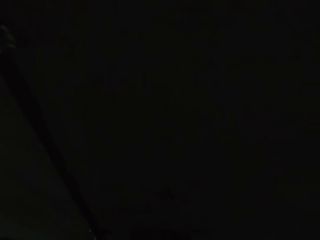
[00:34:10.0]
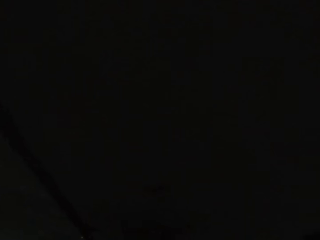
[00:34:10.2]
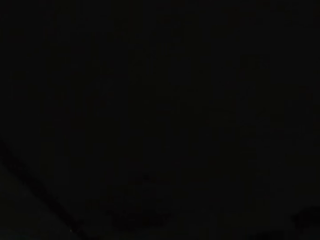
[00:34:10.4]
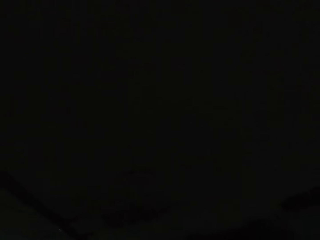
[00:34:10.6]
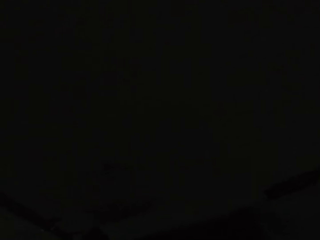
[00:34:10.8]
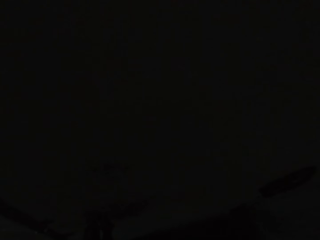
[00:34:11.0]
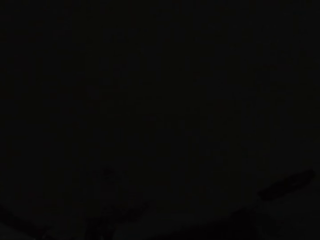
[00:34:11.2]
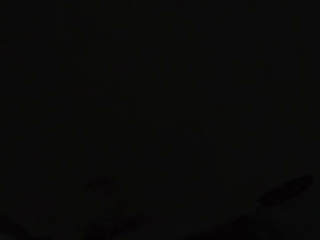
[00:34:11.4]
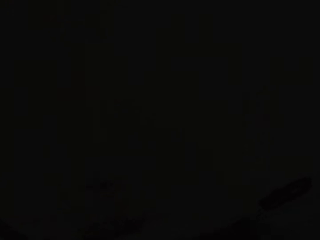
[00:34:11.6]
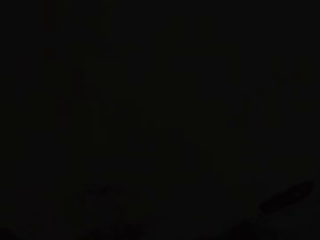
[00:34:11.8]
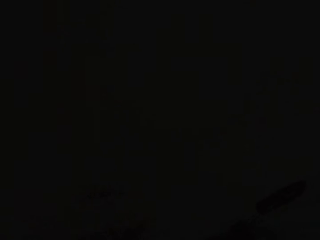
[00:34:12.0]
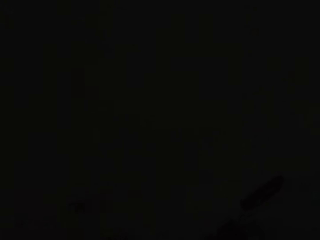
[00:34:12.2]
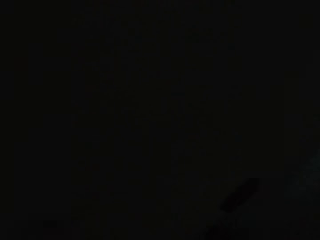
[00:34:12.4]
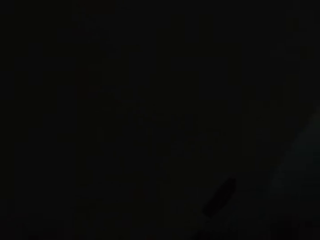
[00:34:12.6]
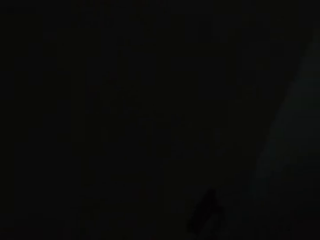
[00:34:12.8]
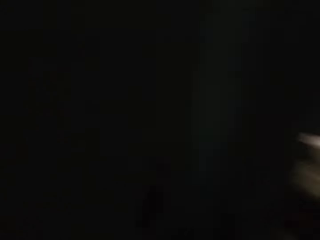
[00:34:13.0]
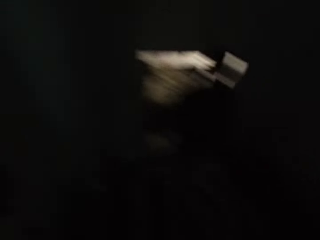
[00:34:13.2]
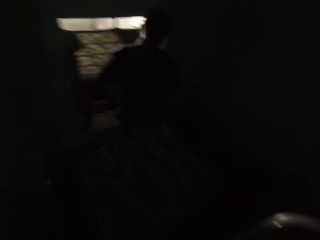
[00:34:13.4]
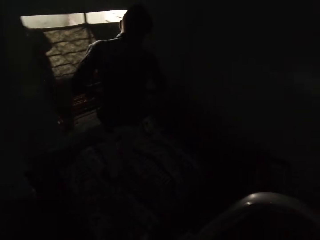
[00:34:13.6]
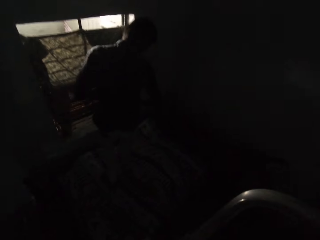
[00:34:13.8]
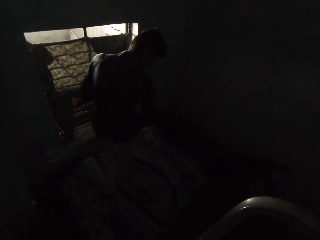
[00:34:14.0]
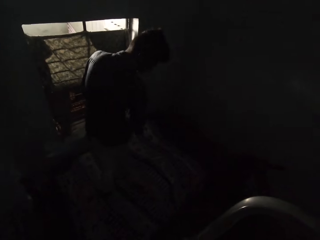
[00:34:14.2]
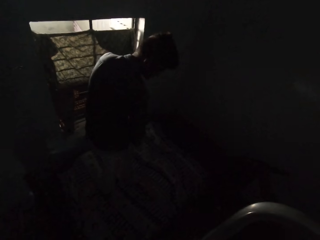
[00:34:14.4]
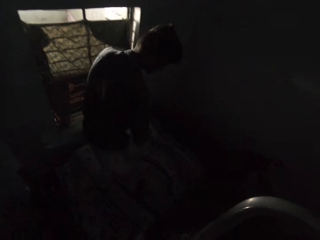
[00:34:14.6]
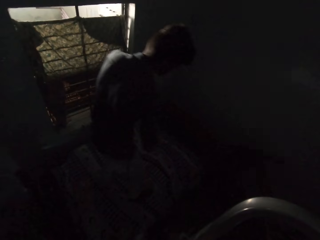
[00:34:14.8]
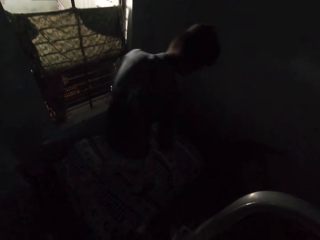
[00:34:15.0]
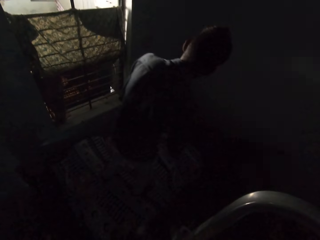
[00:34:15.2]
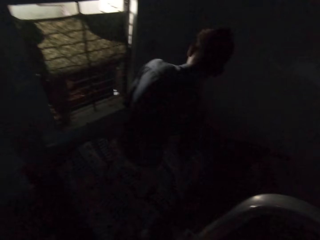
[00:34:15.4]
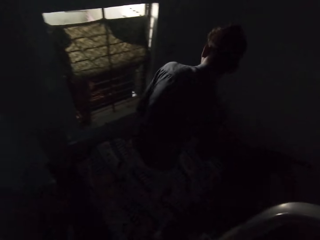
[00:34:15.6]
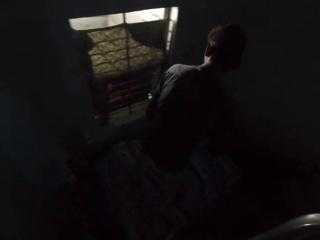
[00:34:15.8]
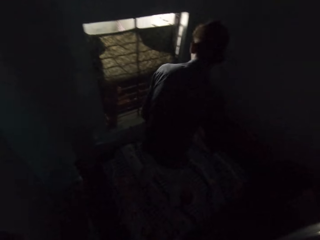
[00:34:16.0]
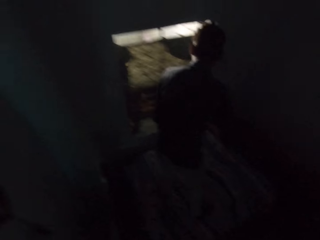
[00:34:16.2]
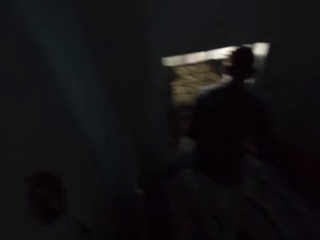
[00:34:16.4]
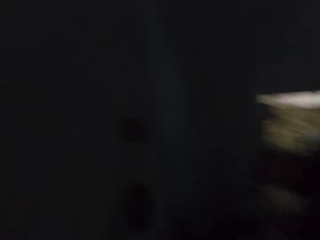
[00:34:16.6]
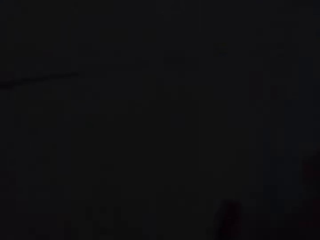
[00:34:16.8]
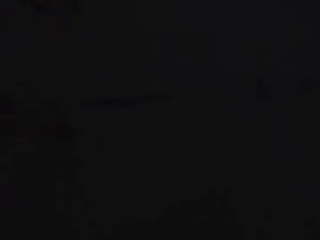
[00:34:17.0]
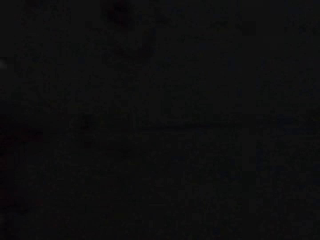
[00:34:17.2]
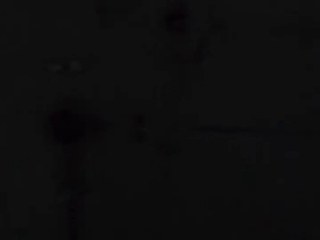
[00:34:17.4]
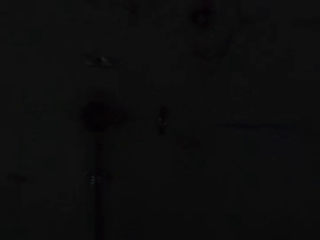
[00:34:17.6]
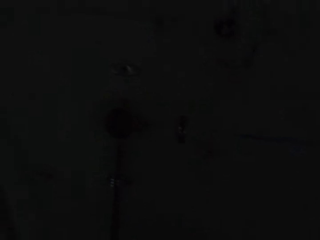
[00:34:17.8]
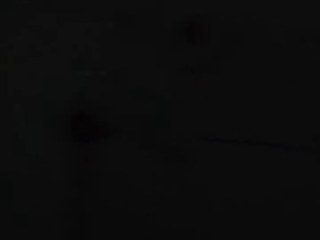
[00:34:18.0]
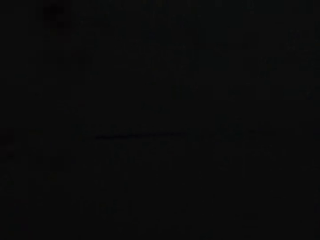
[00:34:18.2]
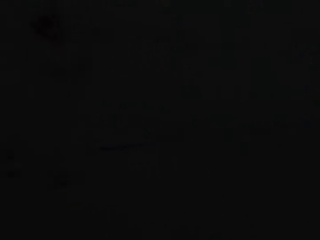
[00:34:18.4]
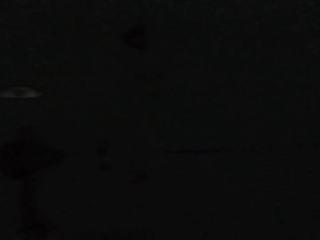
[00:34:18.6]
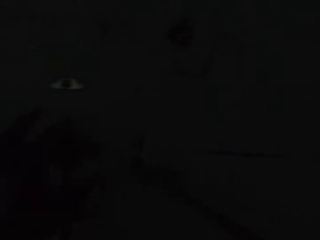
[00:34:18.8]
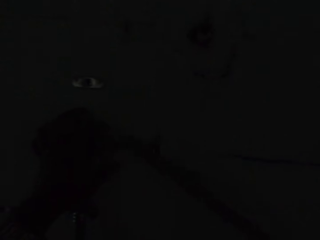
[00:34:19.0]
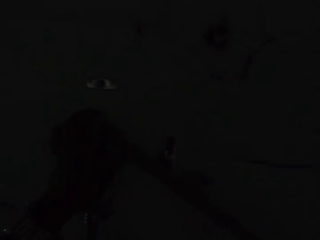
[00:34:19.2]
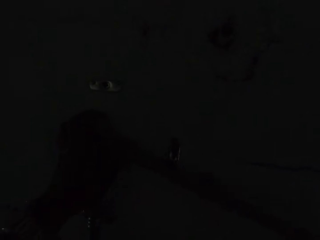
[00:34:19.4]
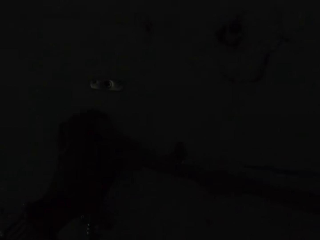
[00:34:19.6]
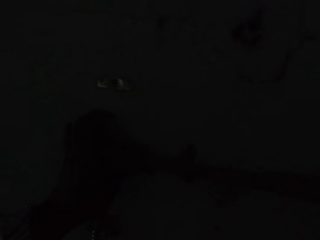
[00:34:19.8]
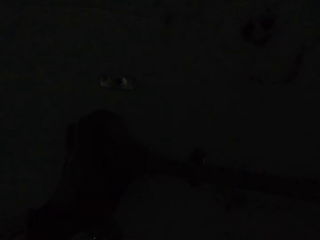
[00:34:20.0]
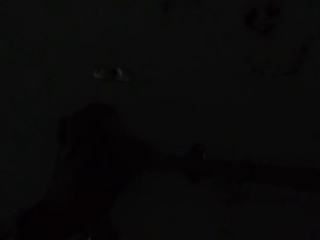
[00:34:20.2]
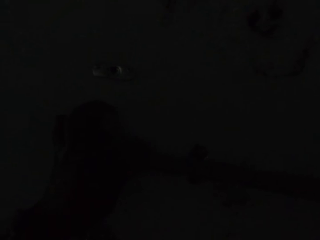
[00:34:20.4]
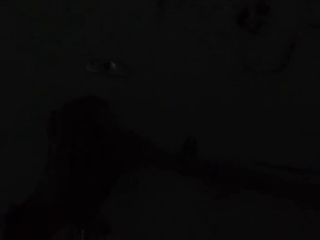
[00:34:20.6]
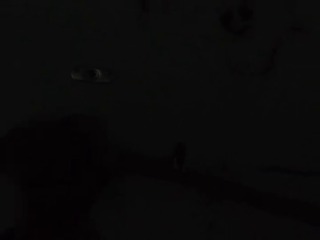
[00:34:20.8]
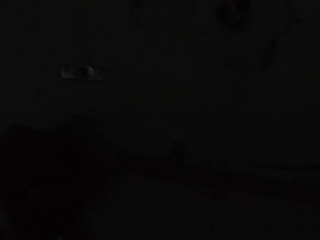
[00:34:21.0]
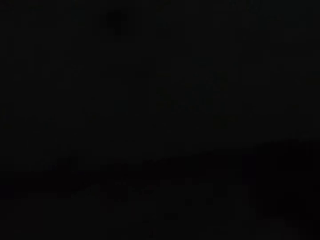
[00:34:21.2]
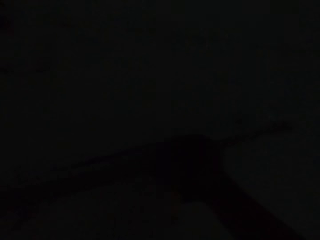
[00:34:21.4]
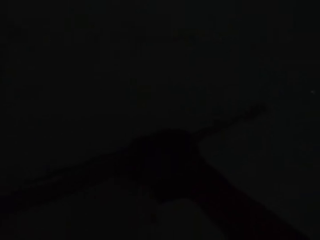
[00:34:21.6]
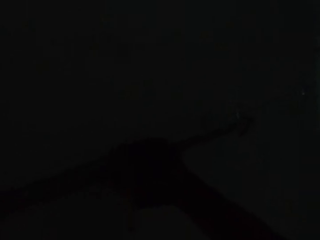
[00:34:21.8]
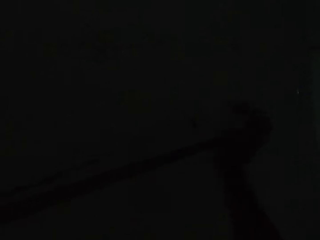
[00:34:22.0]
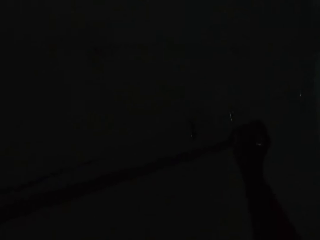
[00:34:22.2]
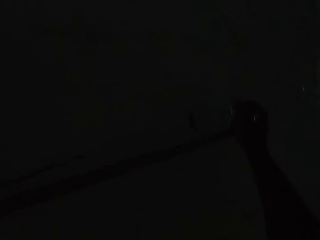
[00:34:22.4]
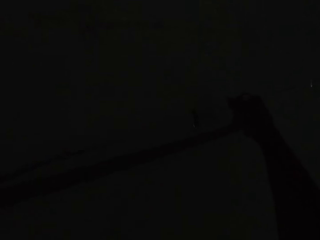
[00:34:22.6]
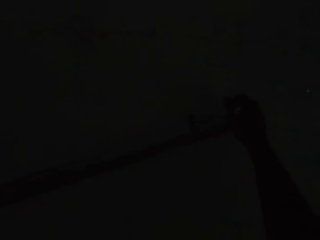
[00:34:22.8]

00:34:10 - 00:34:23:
The man interacts with the camera wearer. The man walks around. The camera wearer looks around. He places the pipe on the hooks on the wall with his hands. He moves the hands.

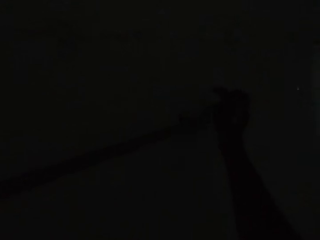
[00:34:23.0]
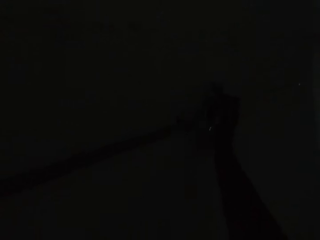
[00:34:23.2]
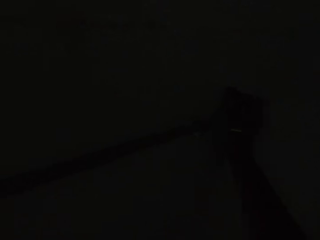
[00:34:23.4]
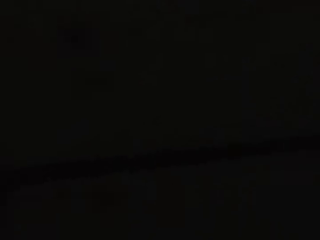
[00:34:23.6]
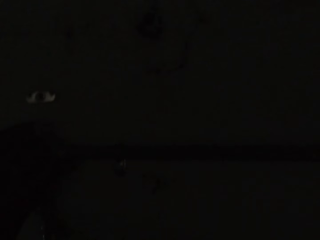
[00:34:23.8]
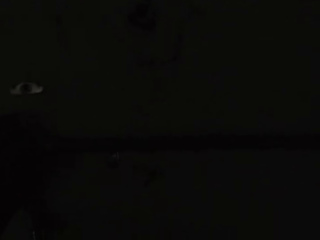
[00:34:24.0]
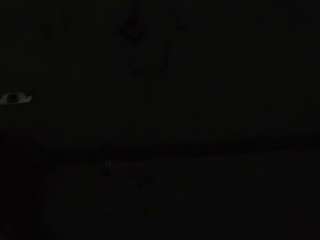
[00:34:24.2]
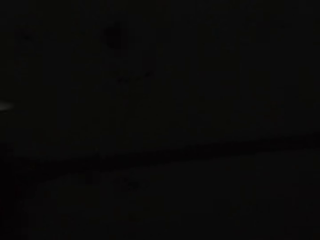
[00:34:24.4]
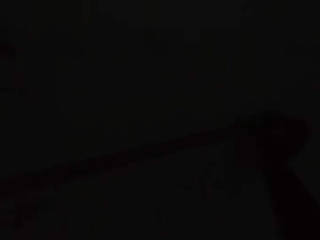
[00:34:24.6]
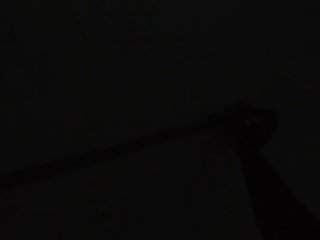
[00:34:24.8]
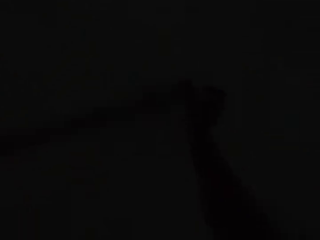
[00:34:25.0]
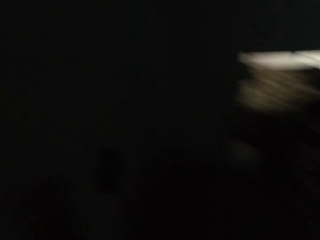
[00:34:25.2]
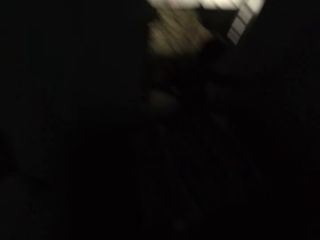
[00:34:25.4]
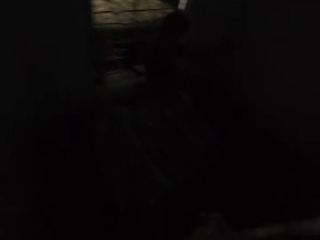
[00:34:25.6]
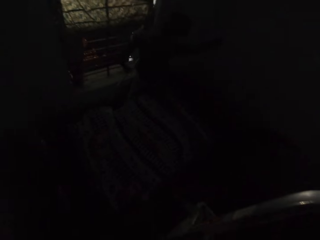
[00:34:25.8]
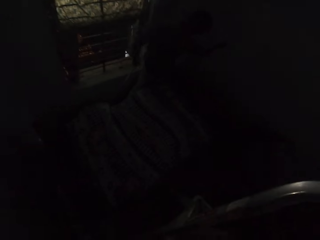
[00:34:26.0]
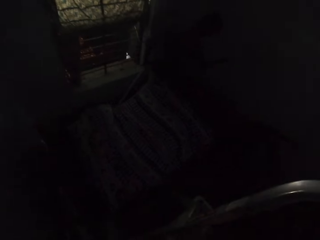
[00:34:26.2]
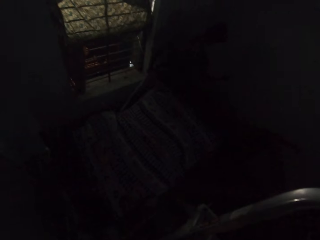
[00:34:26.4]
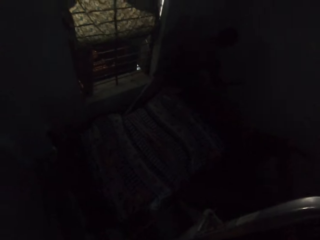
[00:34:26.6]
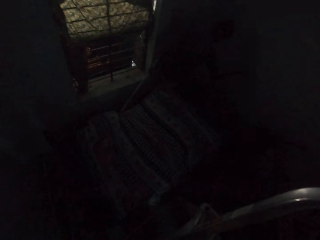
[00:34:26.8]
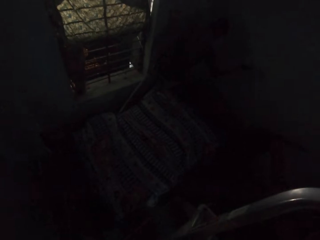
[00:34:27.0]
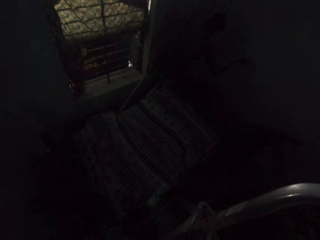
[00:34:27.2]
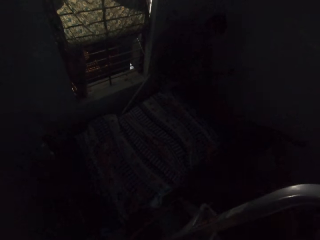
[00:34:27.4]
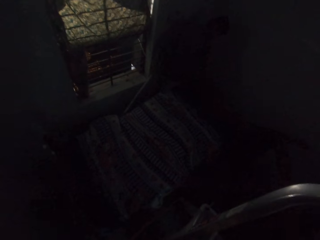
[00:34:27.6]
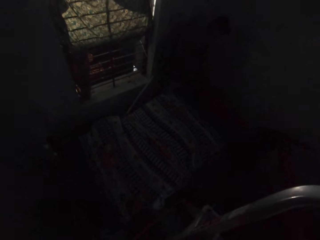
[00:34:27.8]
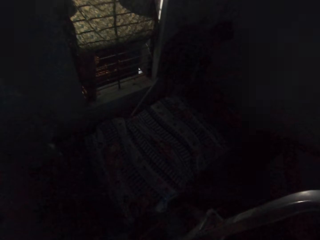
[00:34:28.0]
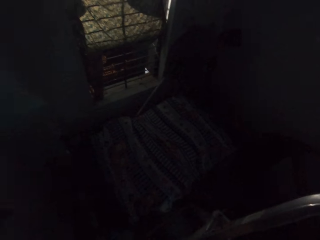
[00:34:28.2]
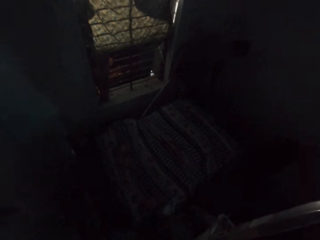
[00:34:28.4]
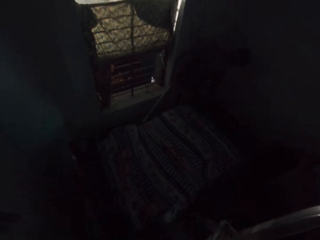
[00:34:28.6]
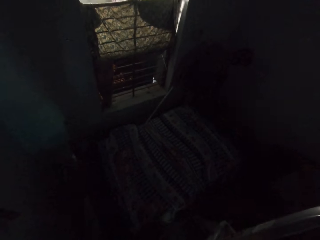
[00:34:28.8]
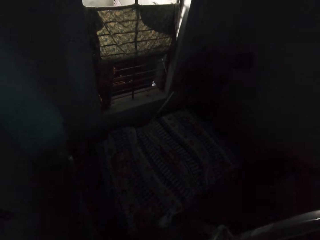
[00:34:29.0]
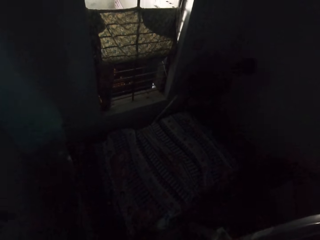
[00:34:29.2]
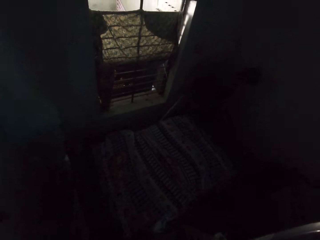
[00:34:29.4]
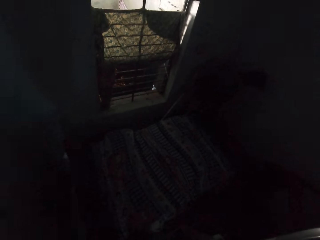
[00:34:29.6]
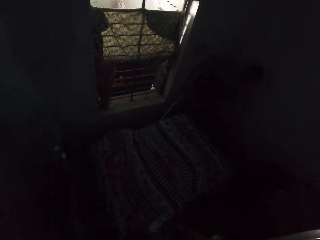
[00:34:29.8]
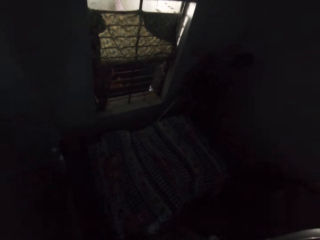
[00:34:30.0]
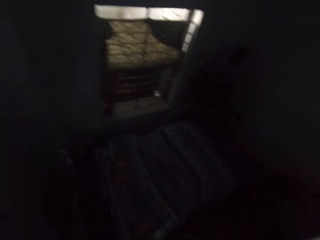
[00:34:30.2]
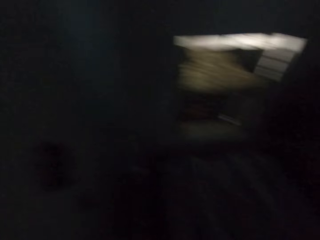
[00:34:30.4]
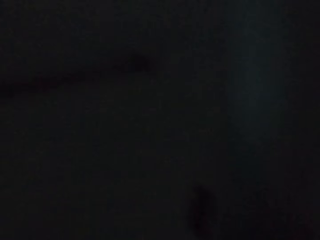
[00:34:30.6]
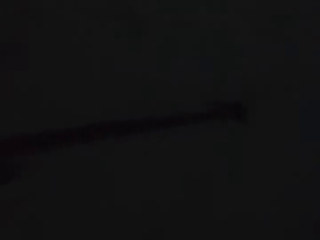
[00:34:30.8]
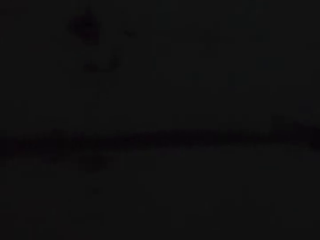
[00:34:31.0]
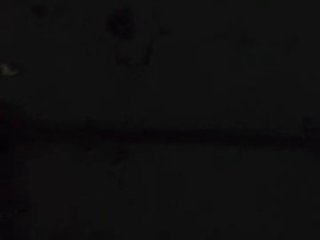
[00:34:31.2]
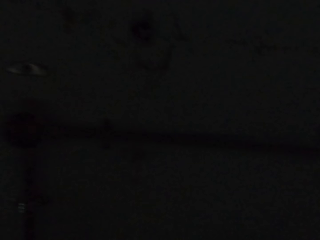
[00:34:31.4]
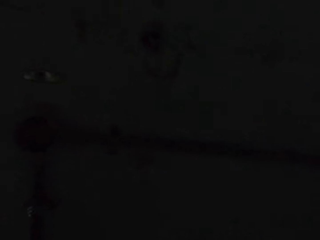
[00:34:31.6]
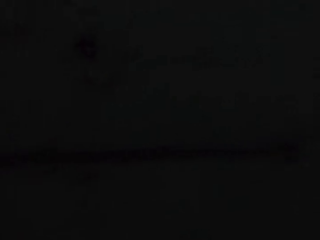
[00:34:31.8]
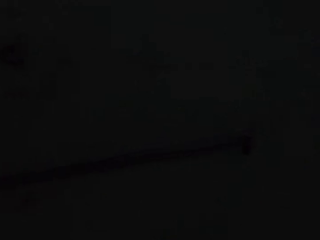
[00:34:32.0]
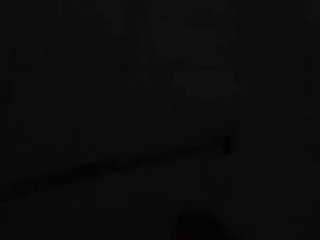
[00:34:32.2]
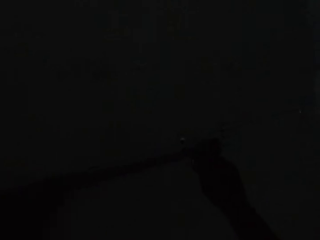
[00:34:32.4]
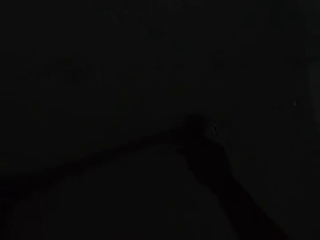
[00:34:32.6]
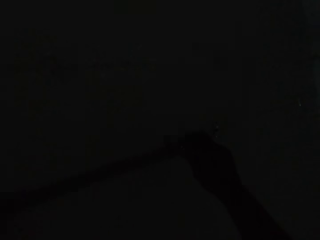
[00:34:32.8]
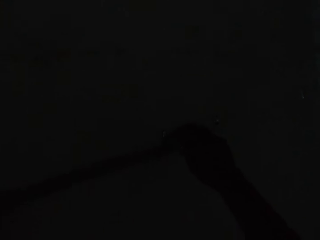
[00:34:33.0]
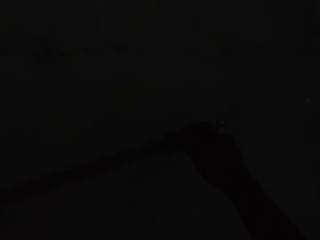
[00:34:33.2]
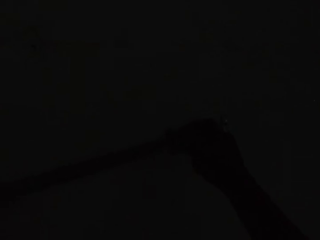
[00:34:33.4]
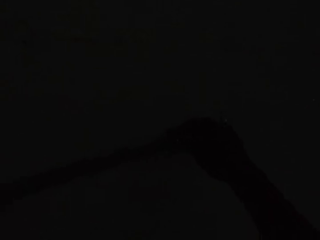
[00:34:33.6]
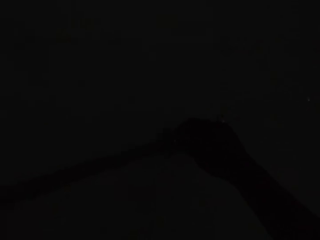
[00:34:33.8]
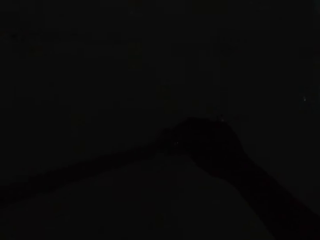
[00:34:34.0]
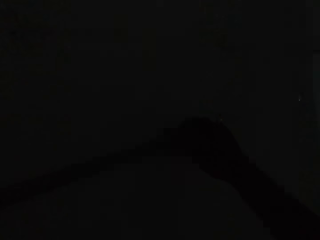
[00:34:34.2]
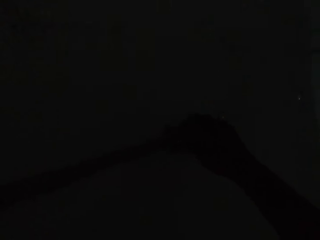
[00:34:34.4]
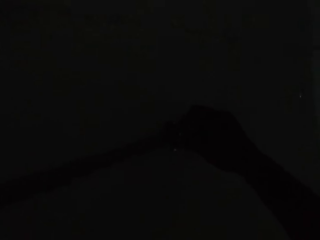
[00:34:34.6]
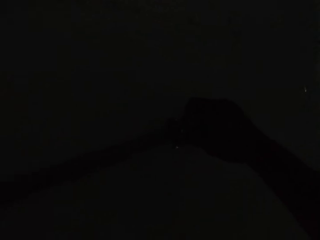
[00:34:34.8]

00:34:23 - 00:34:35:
The camera wearer fixes the hinge. He looks around. A man moves the hands. The camera wearer places a clip on the pipe with his right hand.
